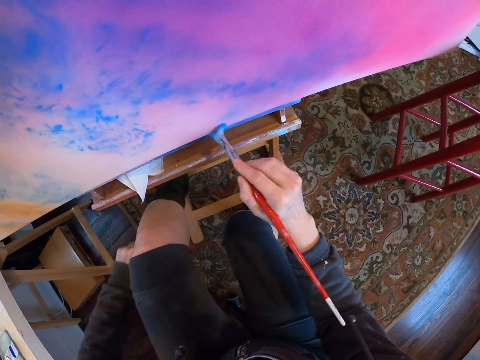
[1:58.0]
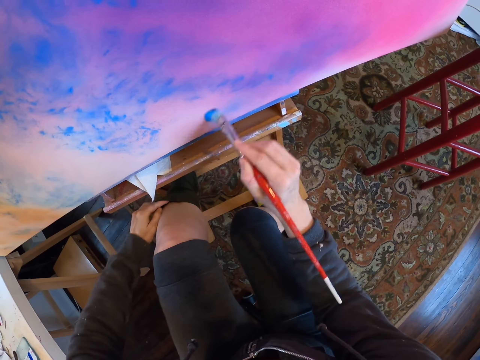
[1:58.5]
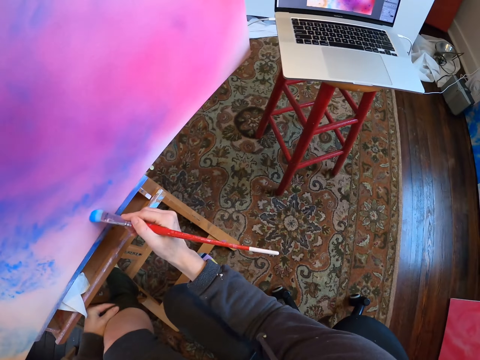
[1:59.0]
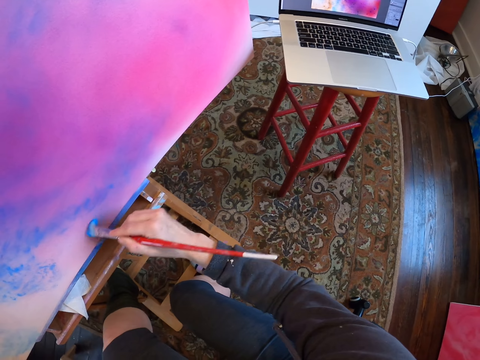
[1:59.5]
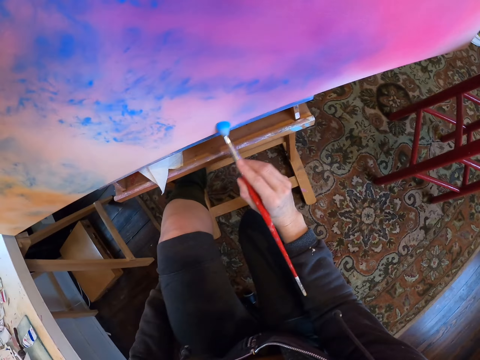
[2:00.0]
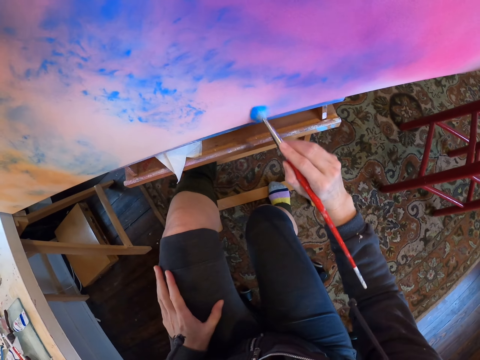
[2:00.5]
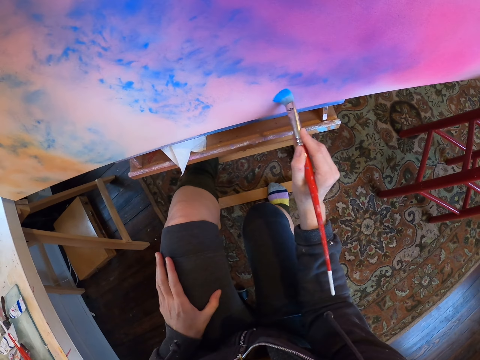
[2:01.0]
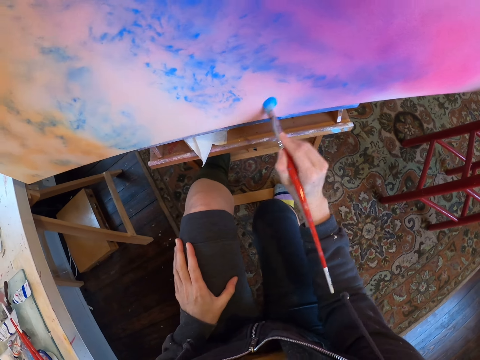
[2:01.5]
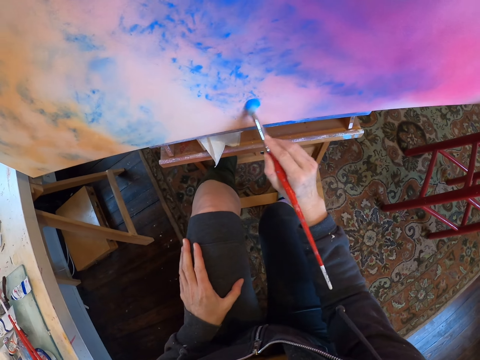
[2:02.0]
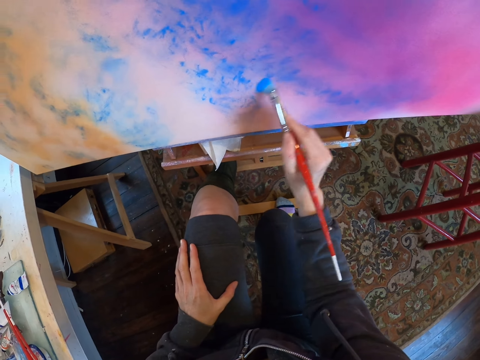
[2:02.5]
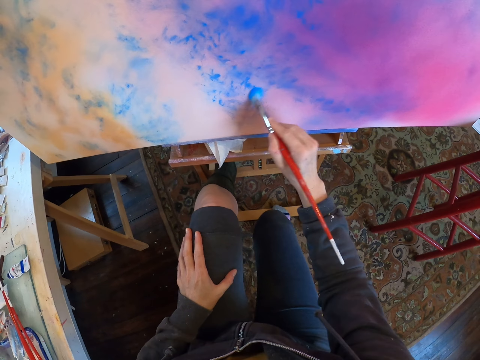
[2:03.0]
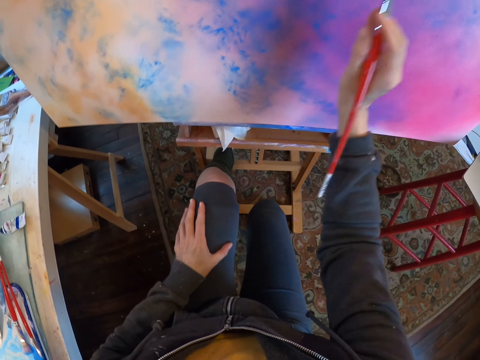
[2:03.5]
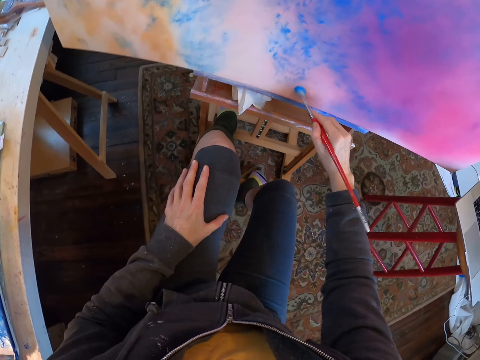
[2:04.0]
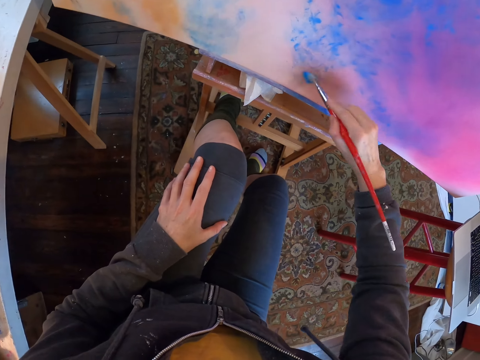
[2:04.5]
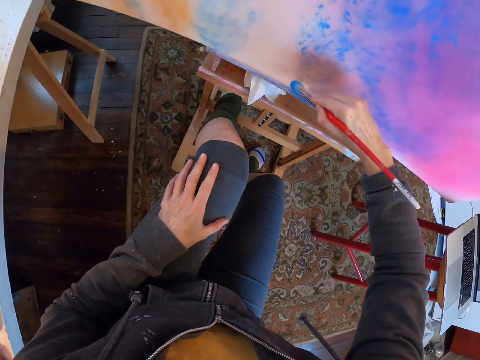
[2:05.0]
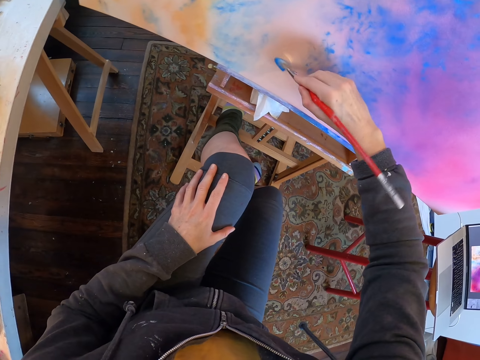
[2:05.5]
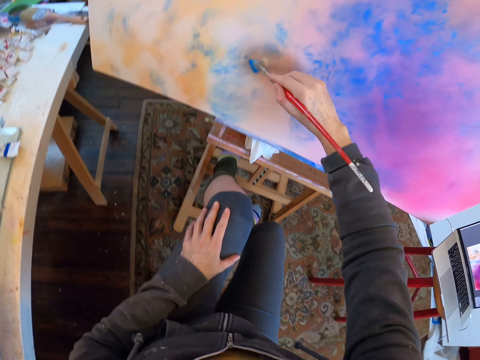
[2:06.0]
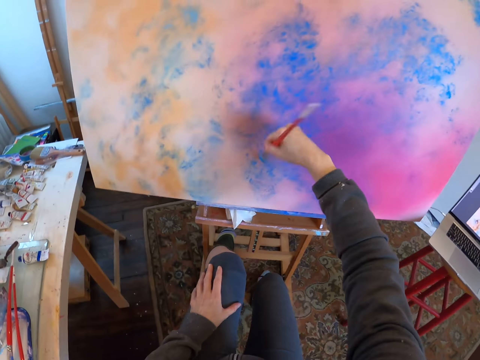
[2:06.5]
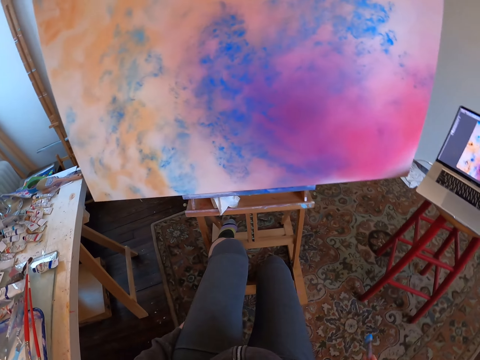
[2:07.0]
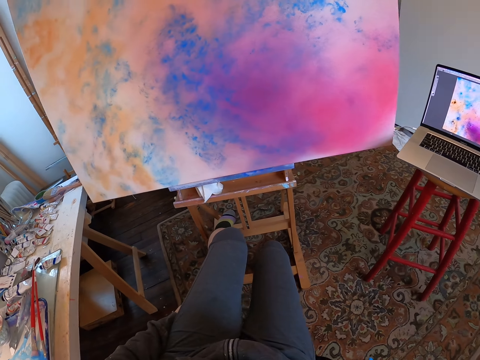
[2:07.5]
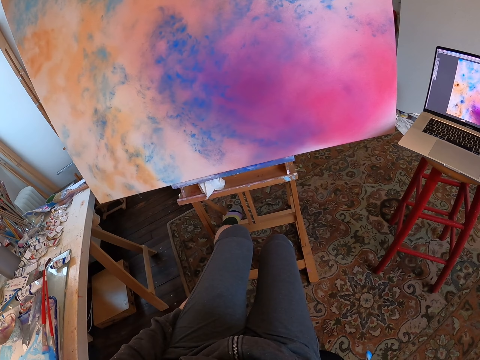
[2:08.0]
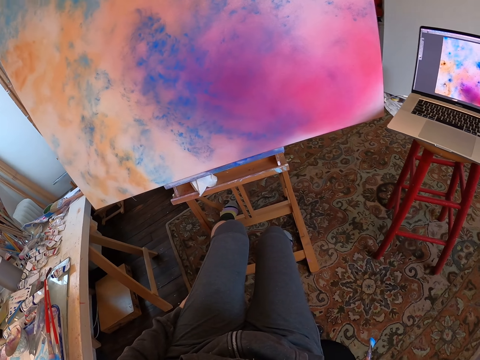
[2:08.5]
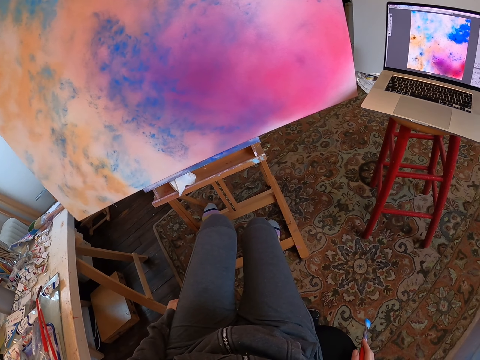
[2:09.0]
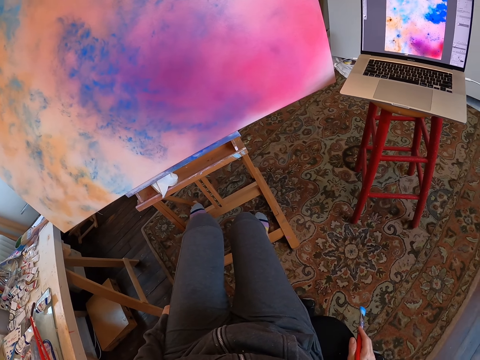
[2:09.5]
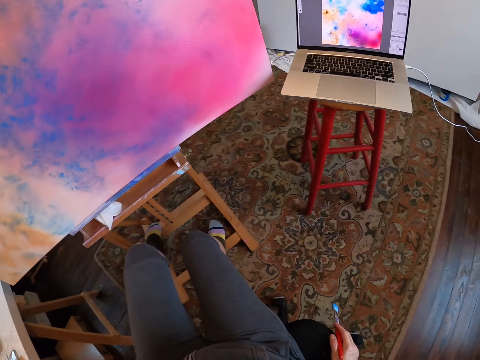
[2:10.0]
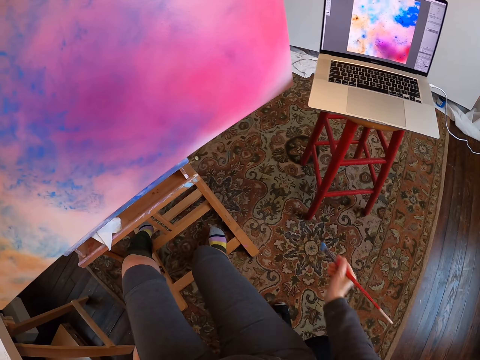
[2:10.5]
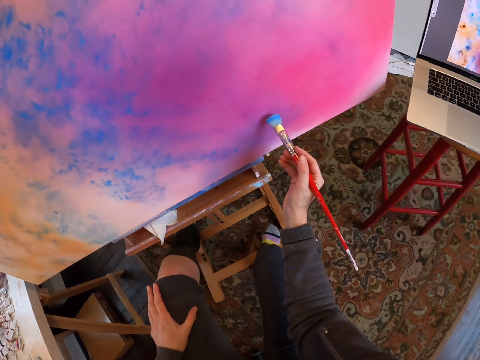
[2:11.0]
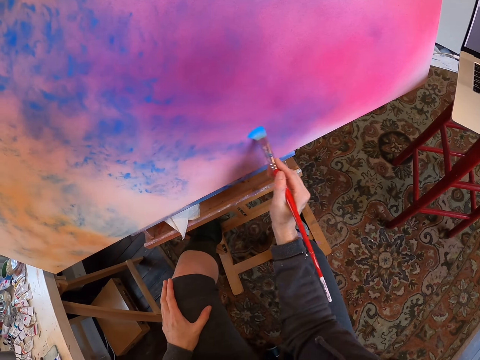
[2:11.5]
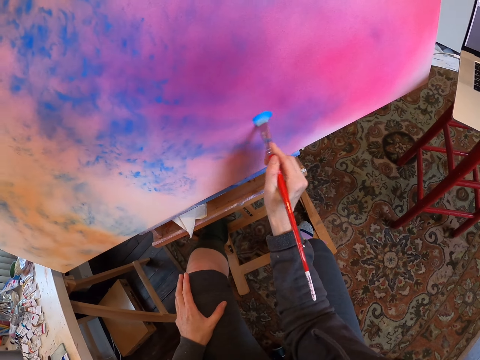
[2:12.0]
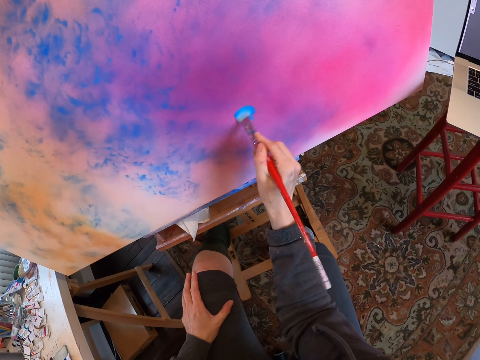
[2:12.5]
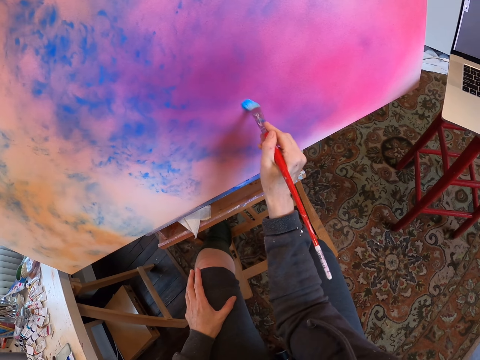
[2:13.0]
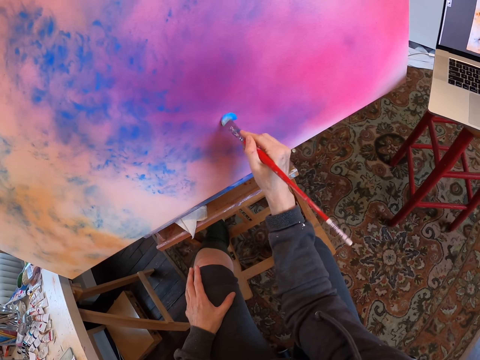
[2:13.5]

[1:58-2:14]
The camera wearer touches the chair. They look at the painting. They paint on the canvas.

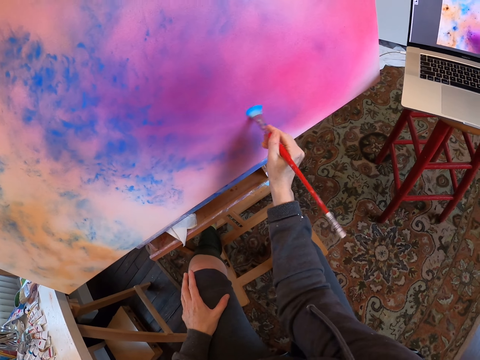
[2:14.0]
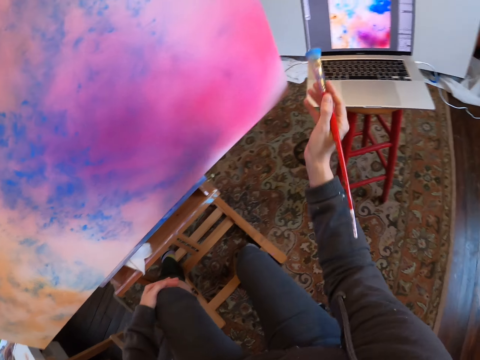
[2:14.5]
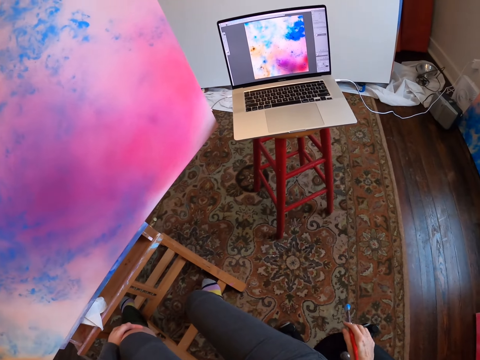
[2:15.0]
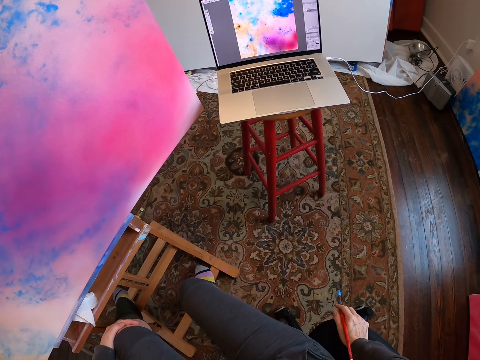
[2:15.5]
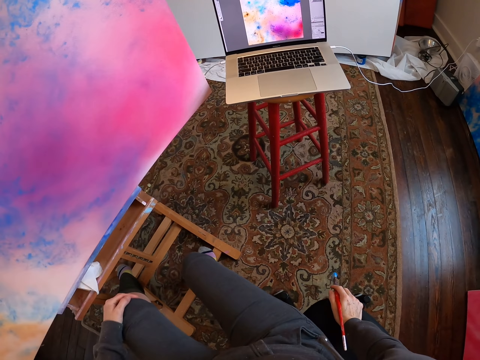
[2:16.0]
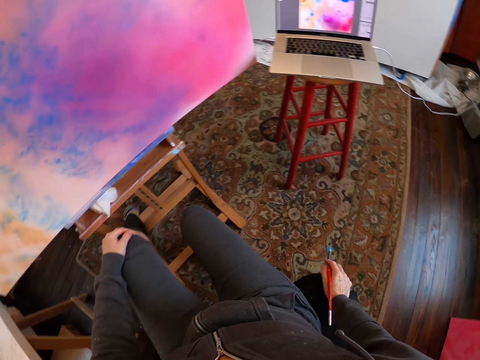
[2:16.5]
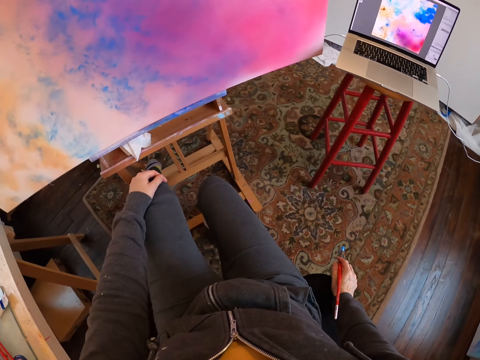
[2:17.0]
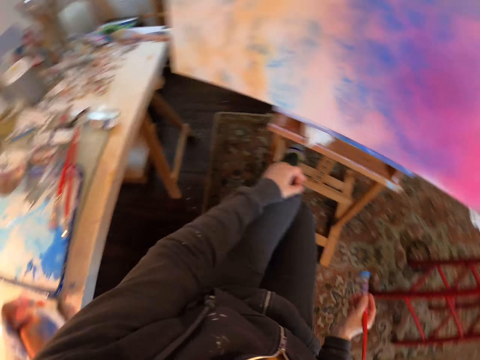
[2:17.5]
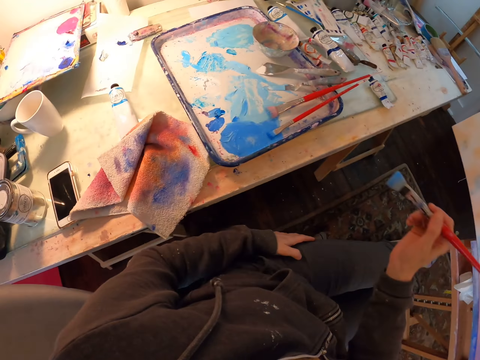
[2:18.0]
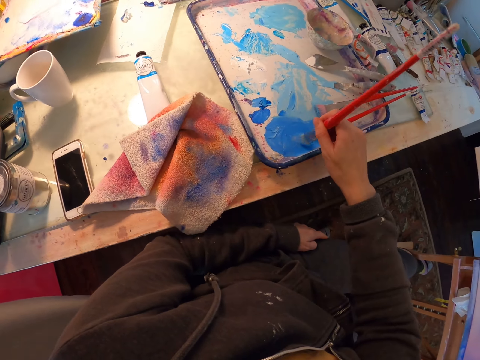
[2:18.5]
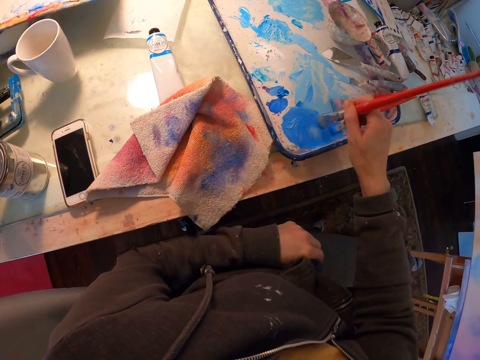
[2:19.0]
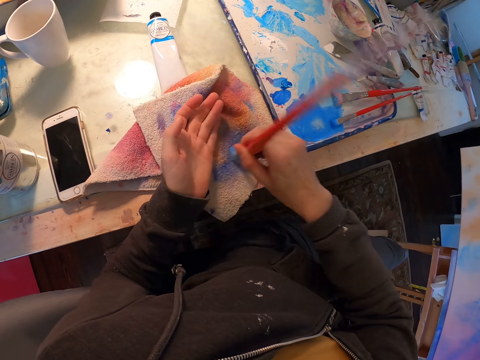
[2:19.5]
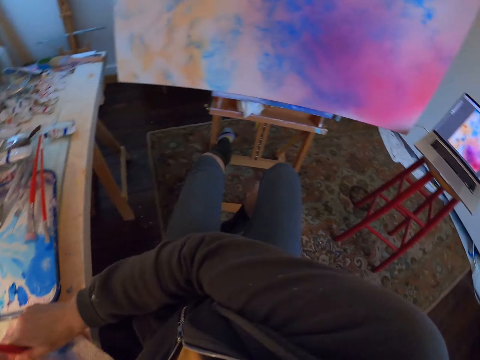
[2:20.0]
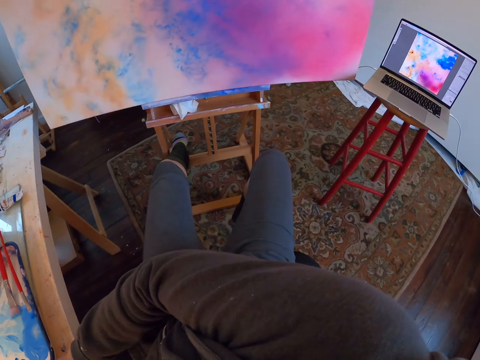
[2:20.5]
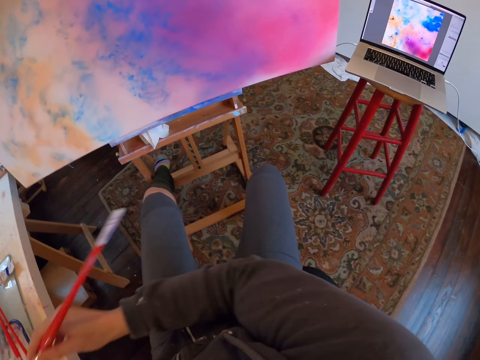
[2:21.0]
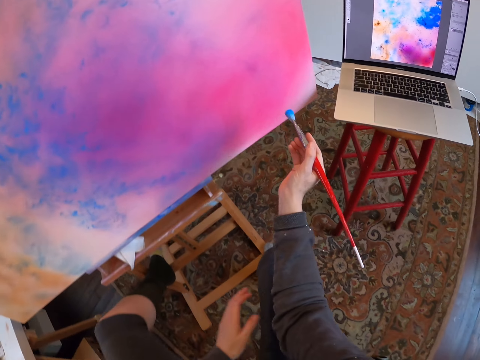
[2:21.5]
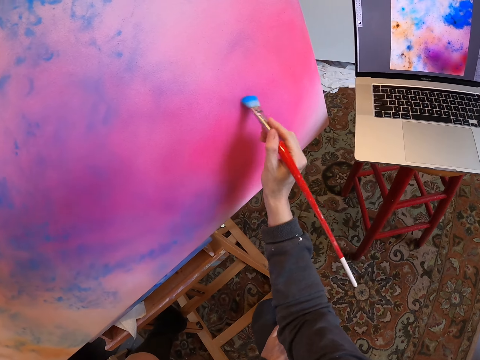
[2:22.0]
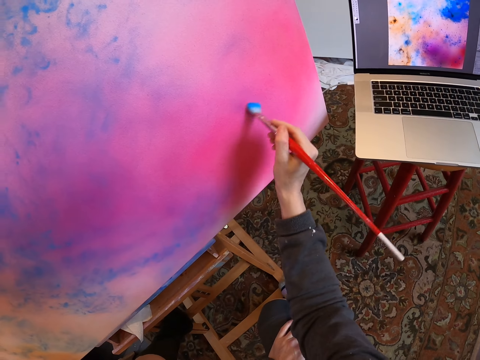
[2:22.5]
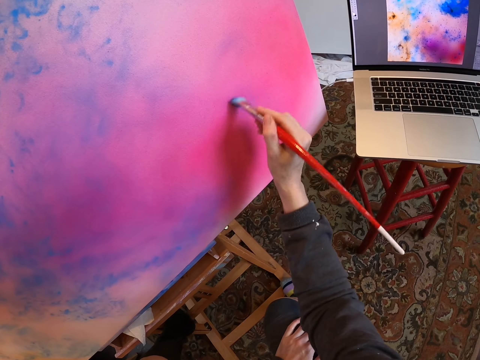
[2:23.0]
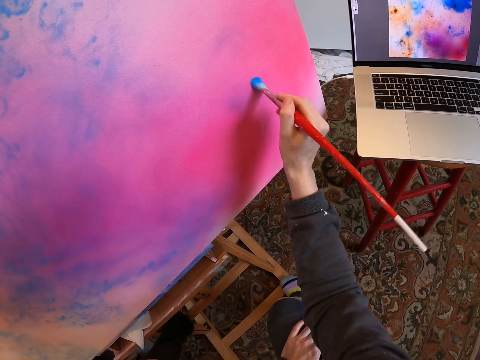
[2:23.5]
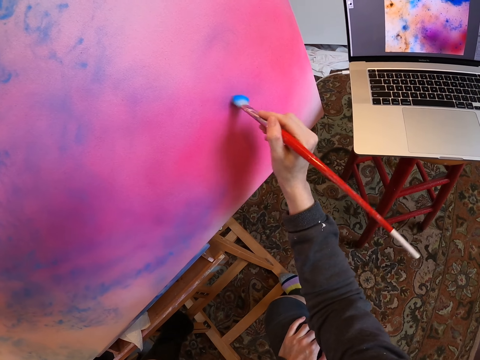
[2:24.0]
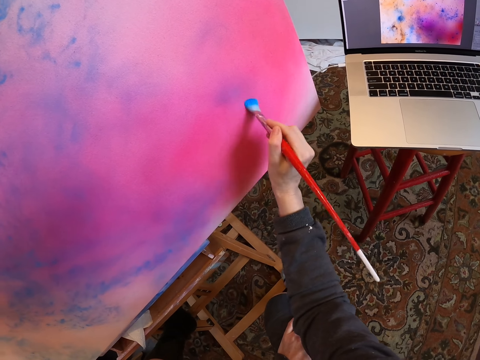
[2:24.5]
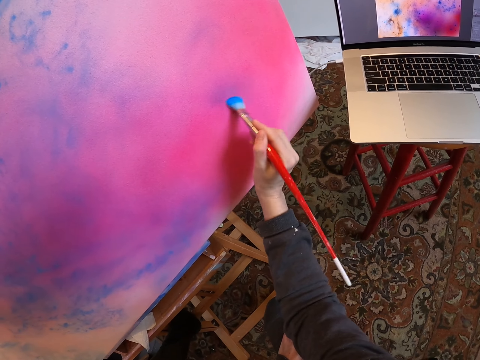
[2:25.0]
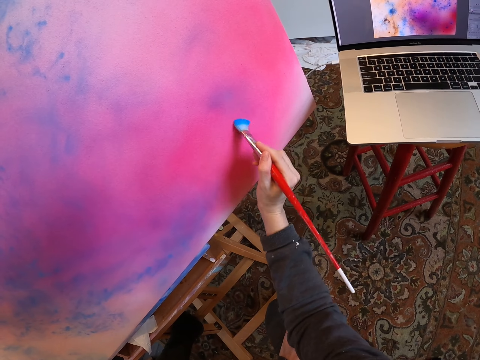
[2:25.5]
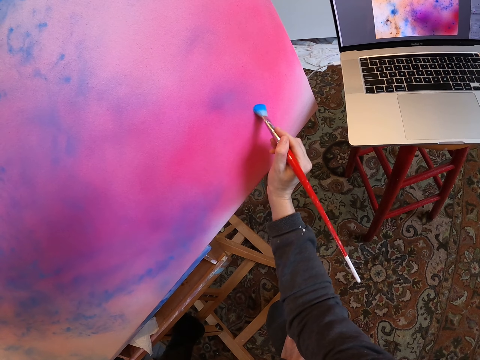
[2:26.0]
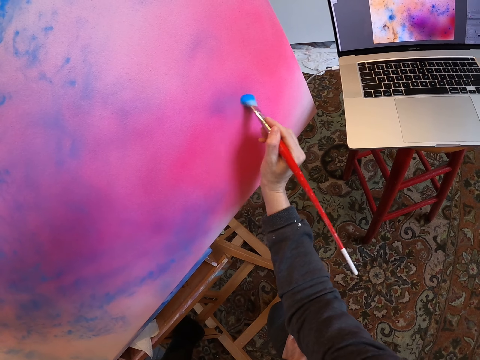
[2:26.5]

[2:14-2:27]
The camera wearer paints the painting. They look at the screen. They dip the paint brush into the paint tray. They wipe out excess paint from the brush by a wiping towel. They paint on the canvas.
